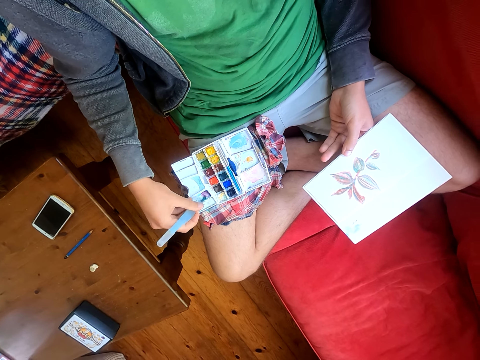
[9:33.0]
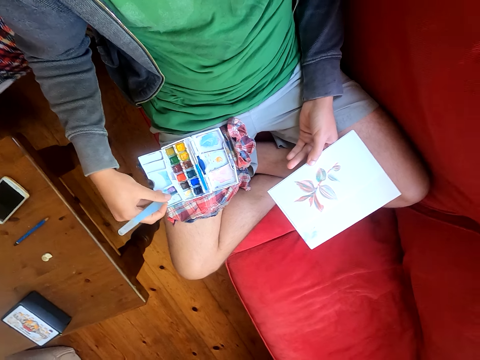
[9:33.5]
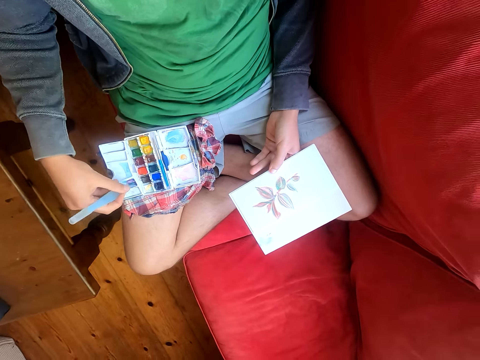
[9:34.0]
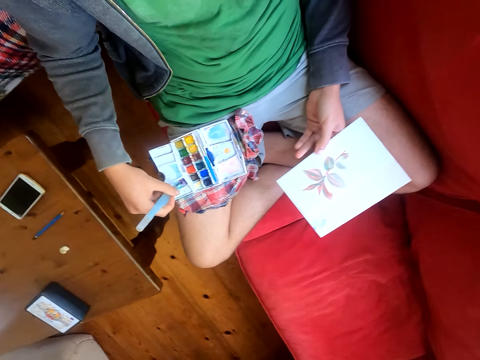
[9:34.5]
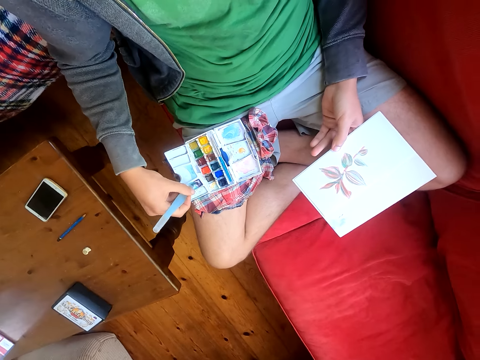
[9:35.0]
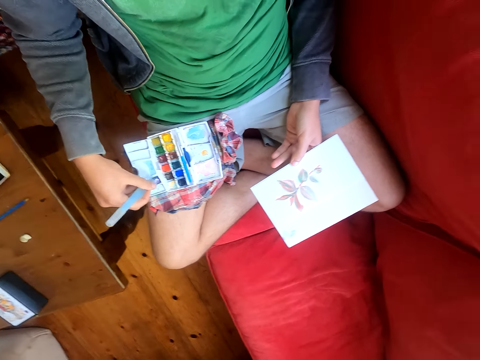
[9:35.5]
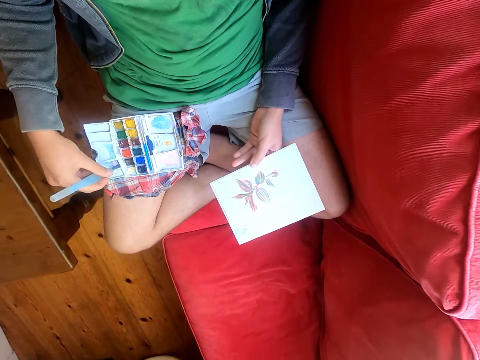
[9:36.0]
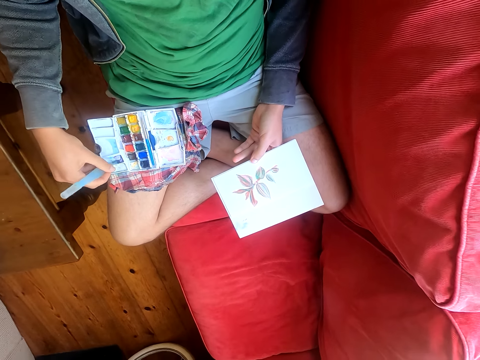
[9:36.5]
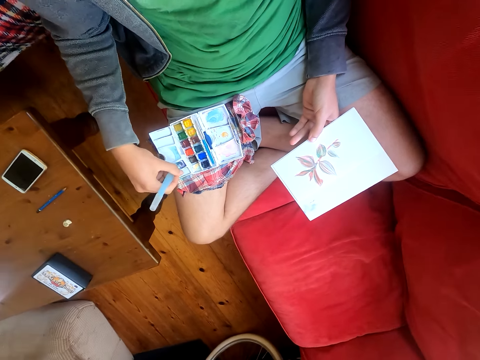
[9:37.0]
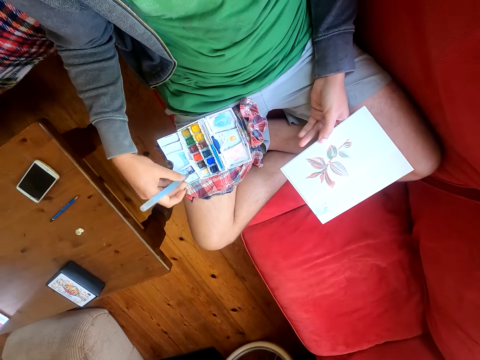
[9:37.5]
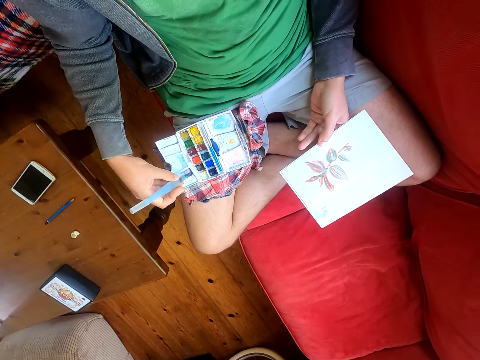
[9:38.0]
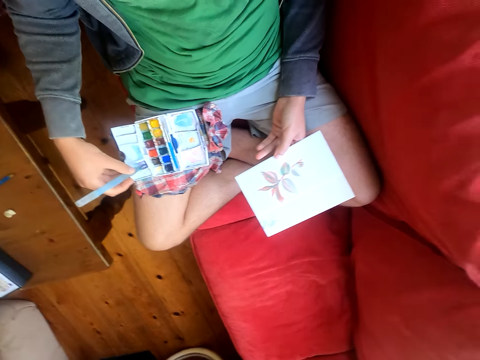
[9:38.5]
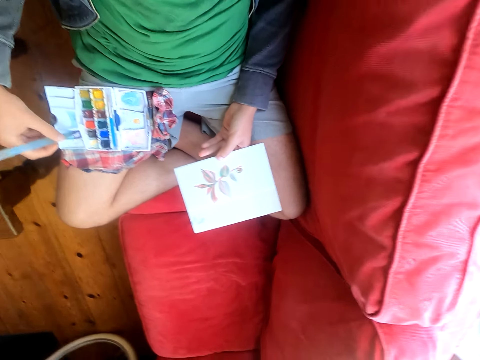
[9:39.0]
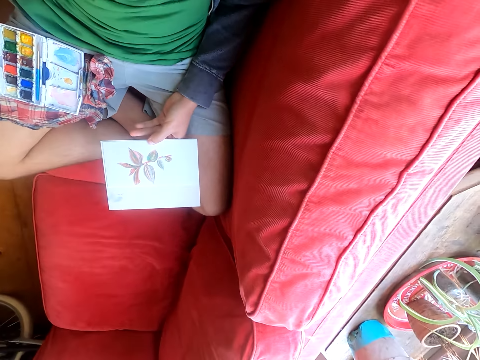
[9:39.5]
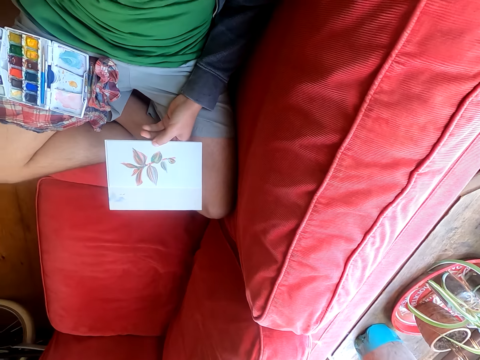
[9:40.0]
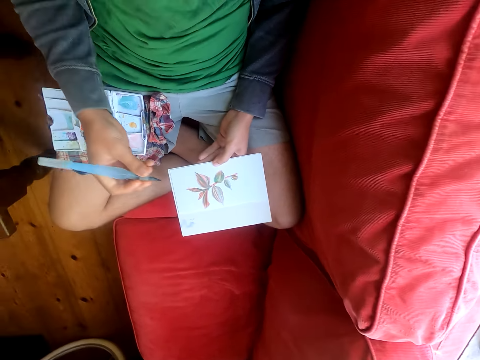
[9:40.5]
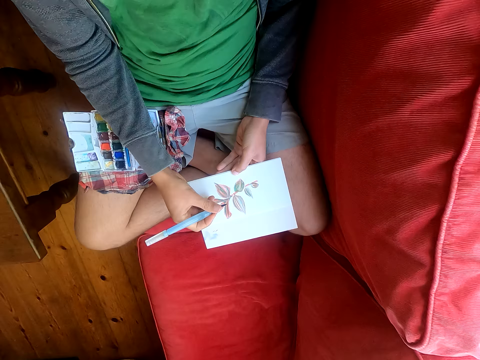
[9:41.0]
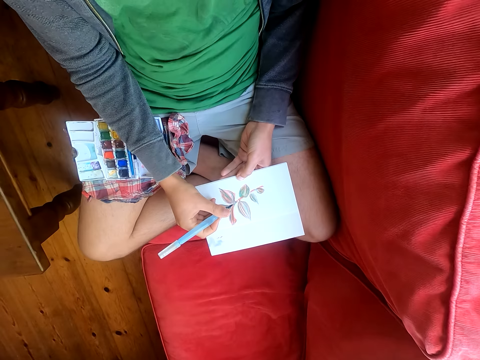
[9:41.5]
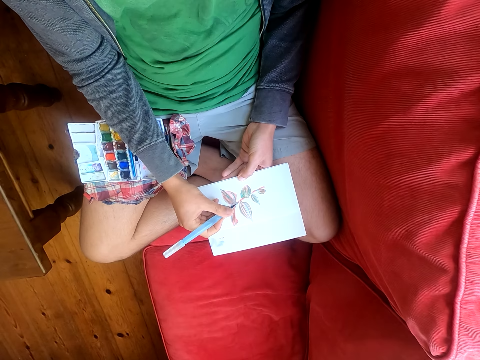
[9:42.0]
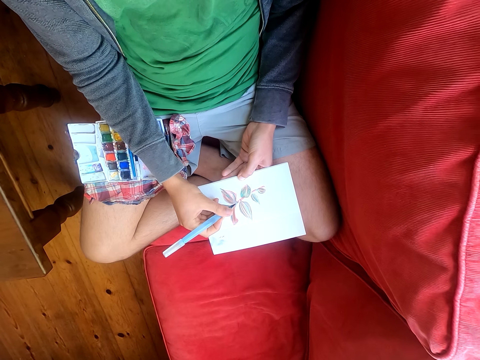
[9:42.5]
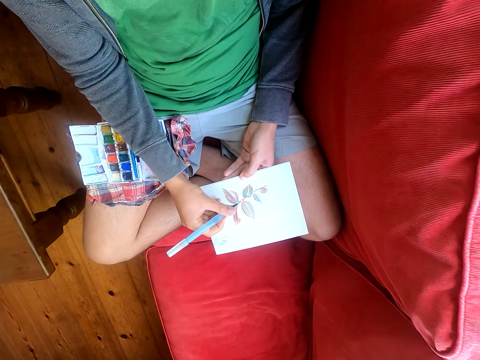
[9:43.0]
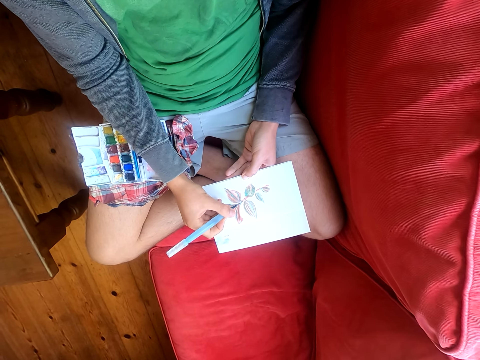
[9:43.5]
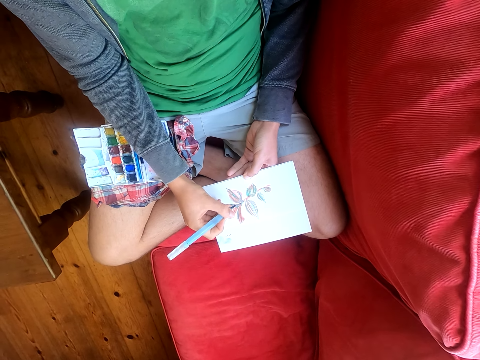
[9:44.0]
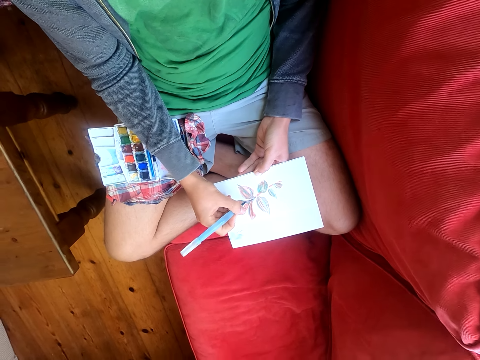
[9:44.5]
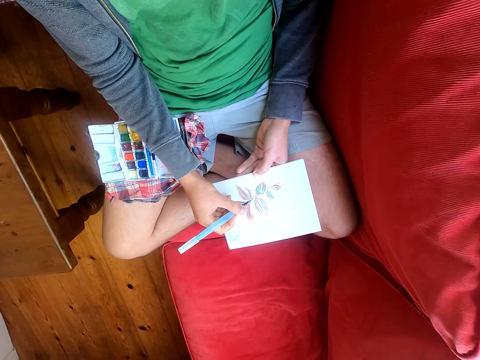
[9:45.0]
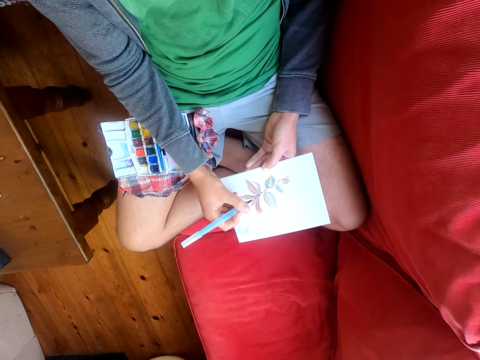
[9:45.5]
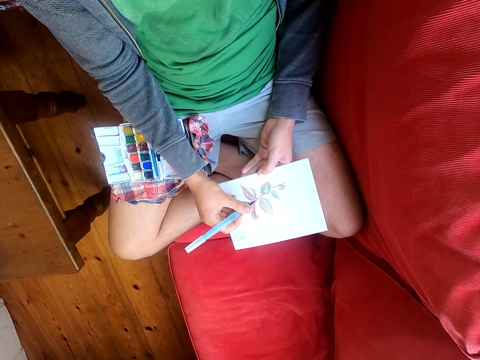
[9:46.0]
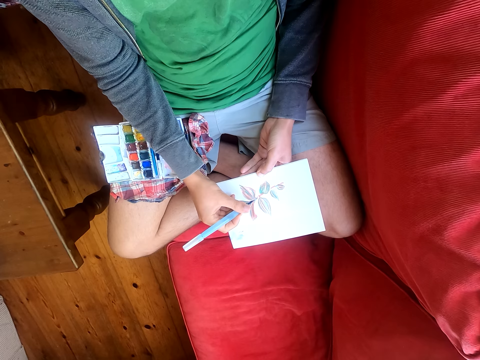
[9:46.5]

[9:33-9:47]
The camera wearer paints on the drawing on the piece of paper with a pen.

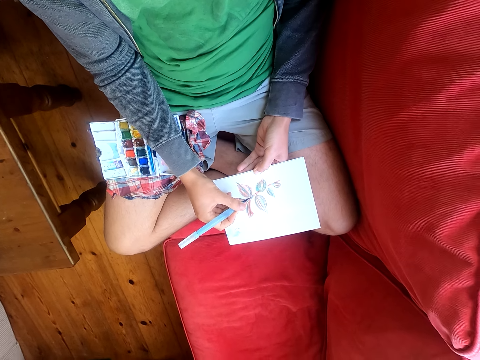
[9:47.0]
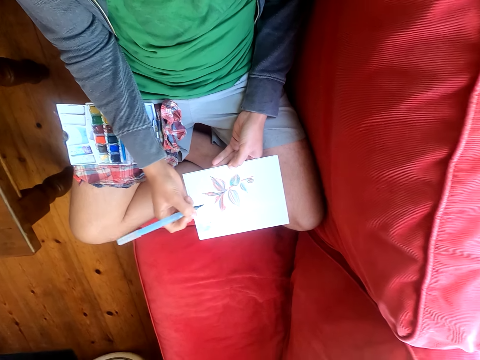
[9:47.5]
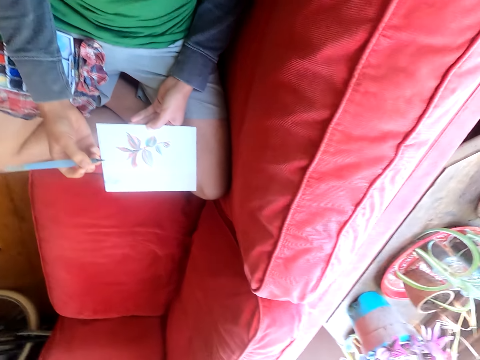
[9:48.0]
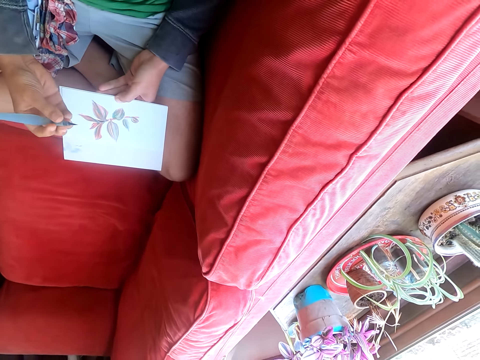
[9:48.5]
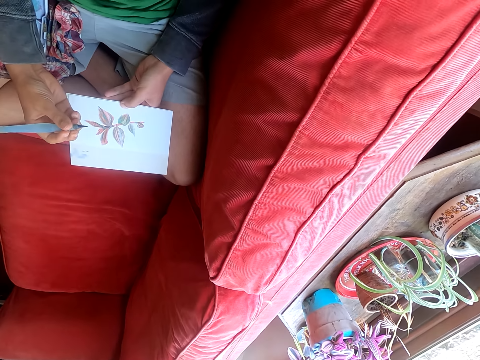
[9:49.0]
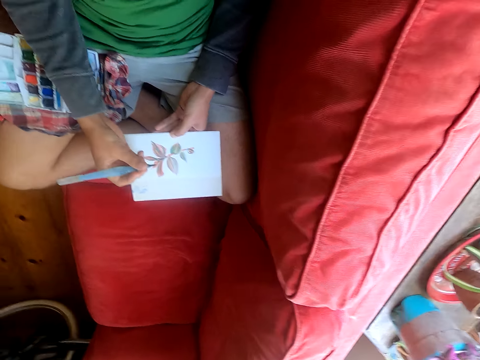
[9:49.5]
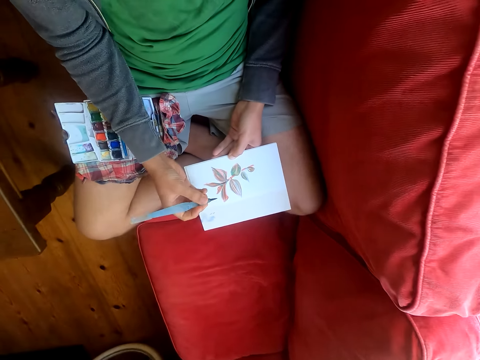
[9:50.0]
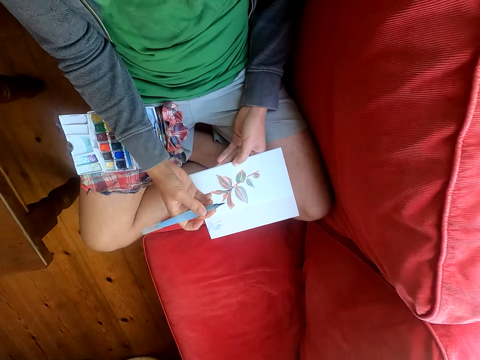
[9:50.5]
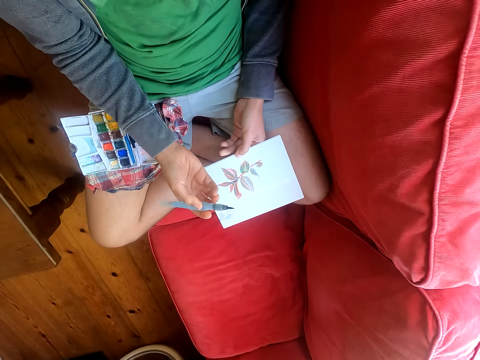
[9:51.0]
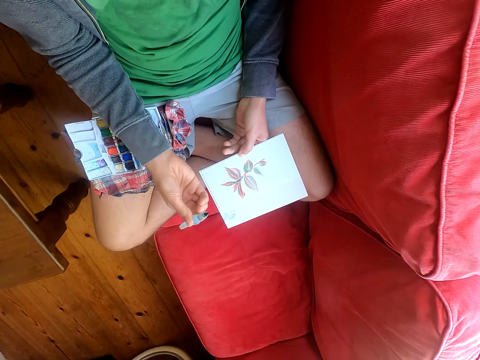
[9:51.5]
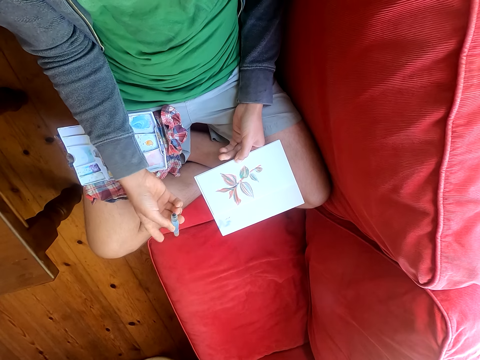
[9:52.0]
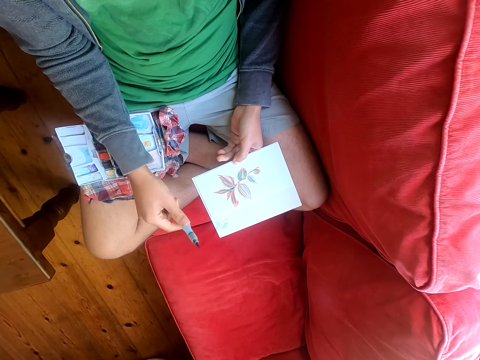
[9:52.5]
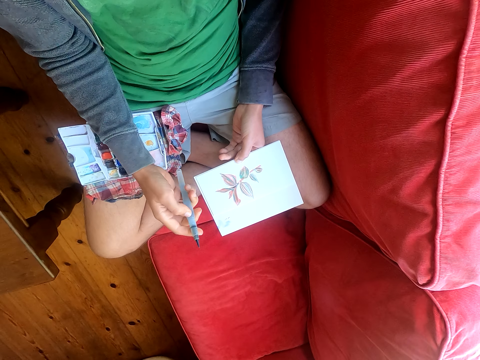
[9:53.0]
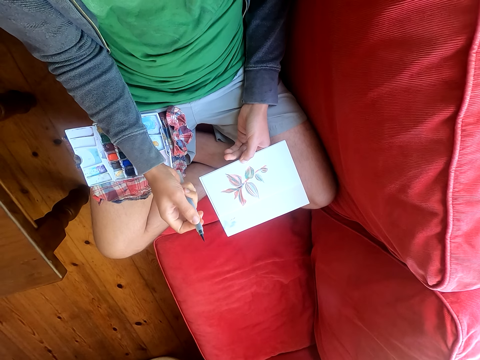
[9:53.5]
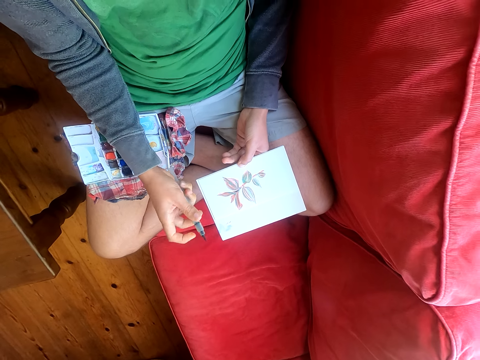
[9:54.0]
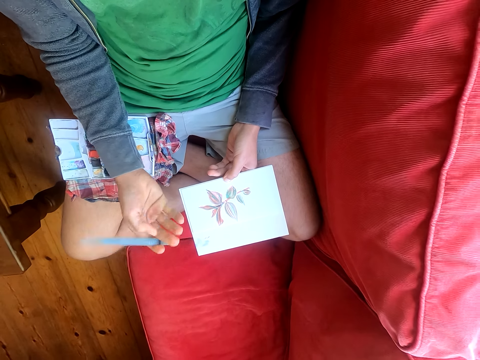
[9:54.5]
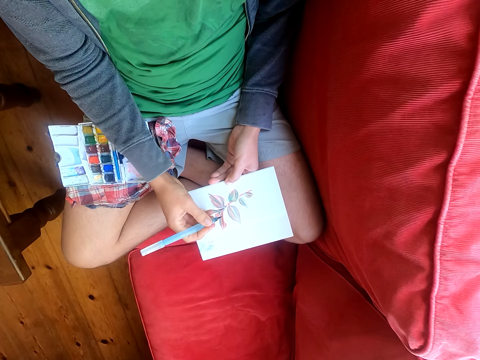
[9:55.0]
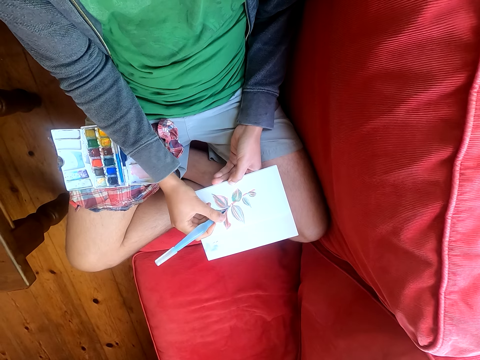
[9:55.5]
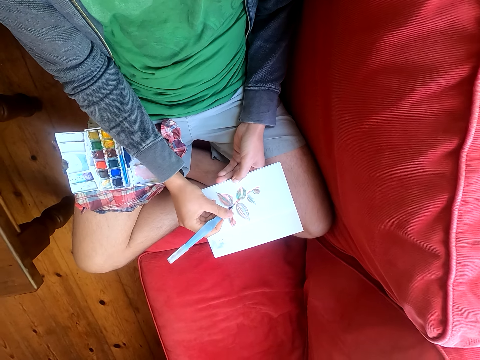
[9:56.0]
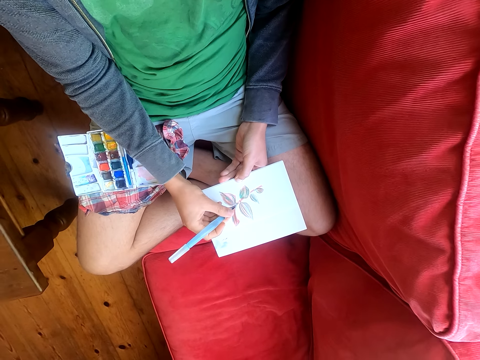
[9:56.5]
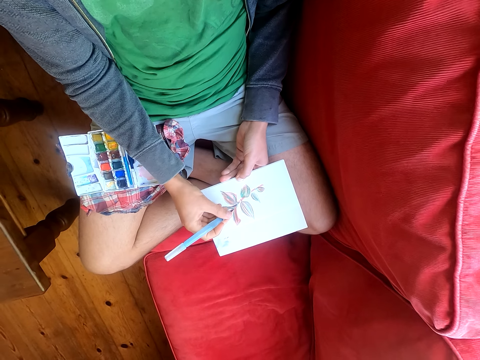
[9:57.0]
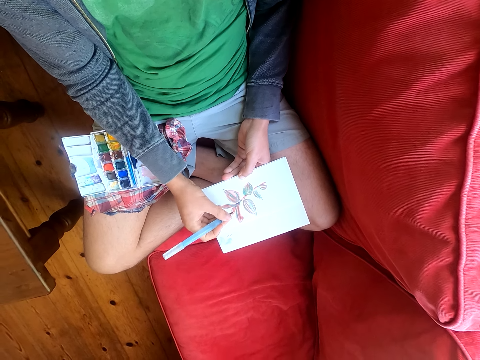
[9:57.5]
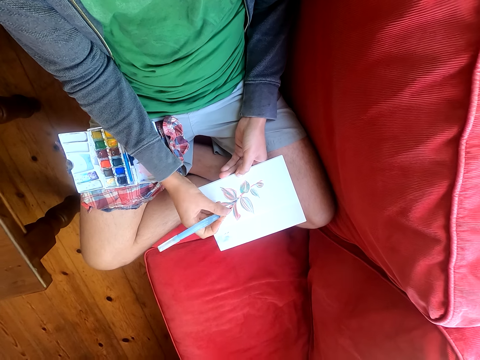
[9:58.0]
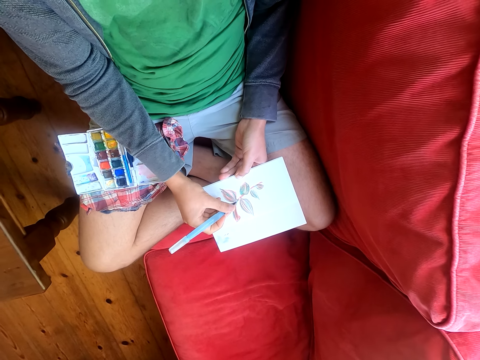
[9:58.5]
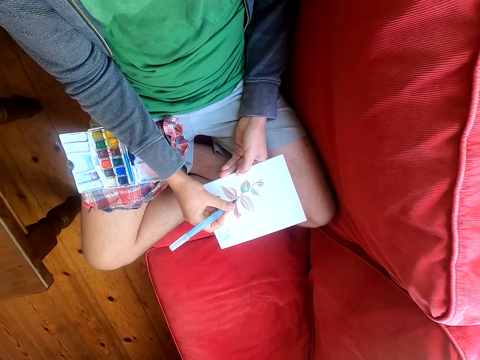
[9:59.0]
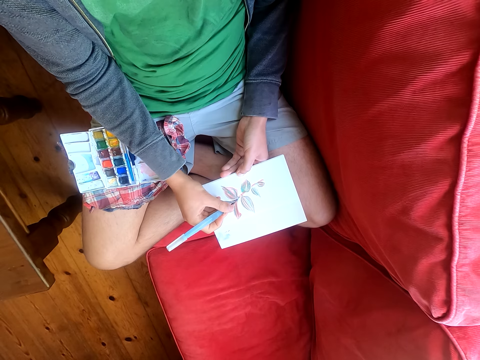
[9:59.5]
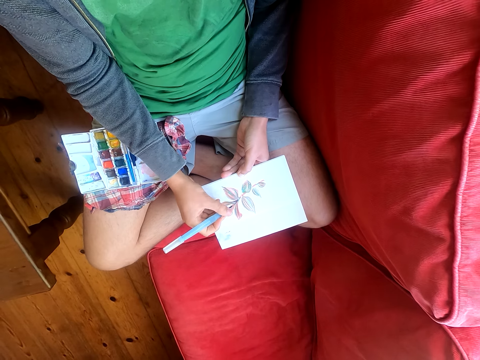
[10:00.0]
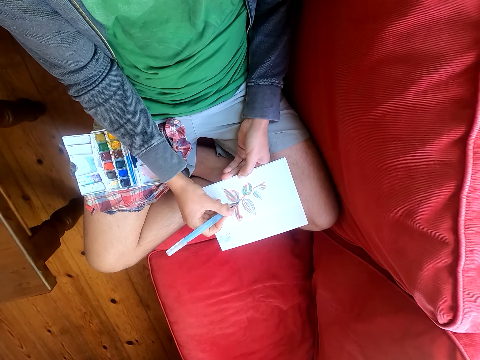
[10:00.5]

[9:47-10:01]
The camera wearer opens the brush pen. They paint on the drawing on the piece of paper.
